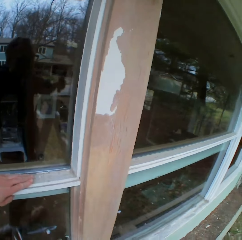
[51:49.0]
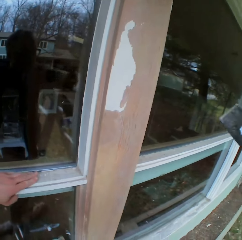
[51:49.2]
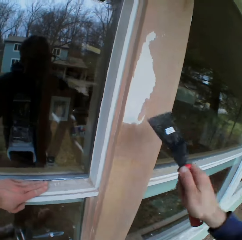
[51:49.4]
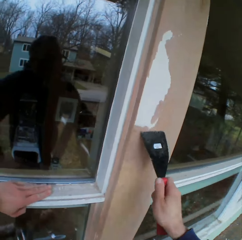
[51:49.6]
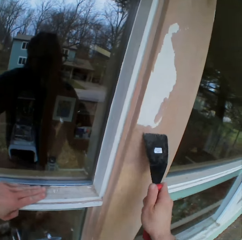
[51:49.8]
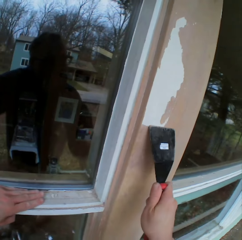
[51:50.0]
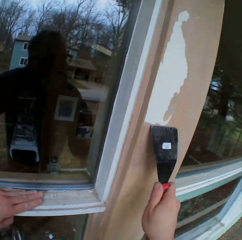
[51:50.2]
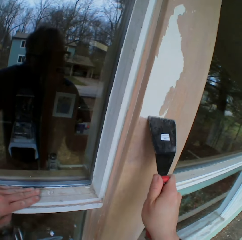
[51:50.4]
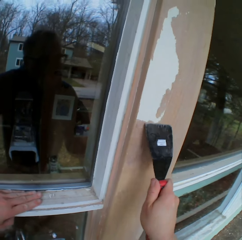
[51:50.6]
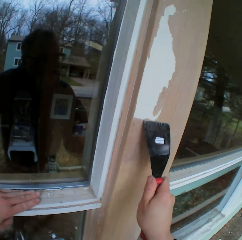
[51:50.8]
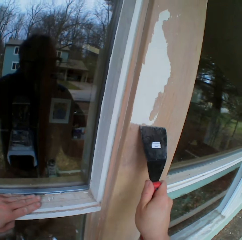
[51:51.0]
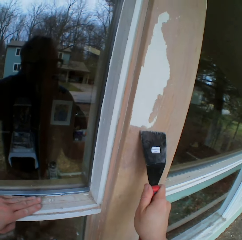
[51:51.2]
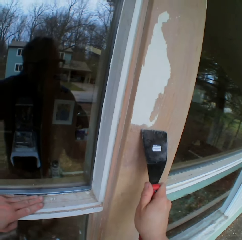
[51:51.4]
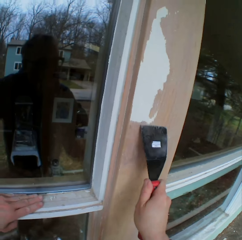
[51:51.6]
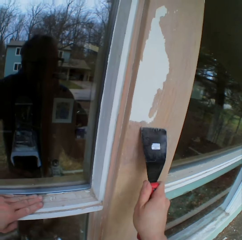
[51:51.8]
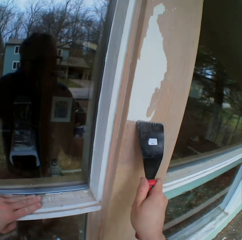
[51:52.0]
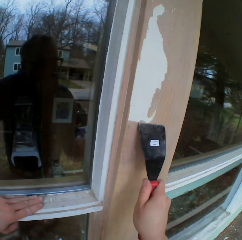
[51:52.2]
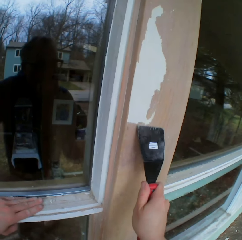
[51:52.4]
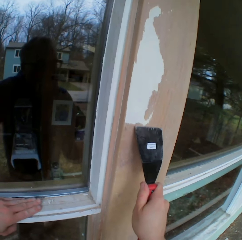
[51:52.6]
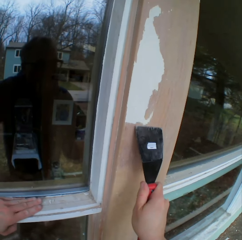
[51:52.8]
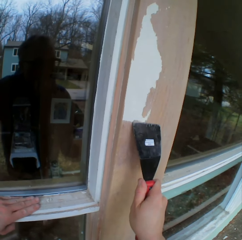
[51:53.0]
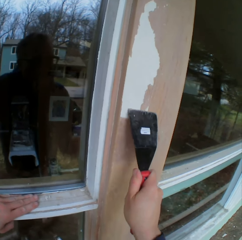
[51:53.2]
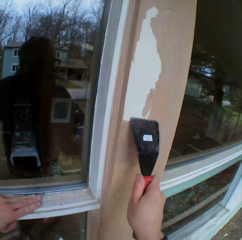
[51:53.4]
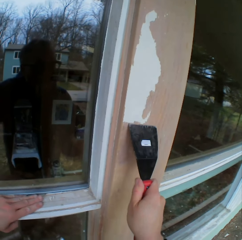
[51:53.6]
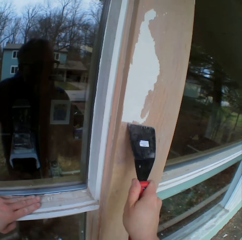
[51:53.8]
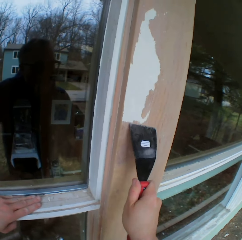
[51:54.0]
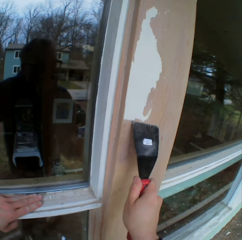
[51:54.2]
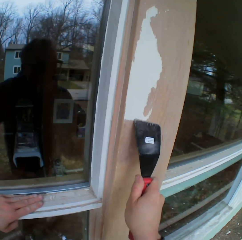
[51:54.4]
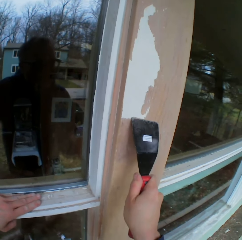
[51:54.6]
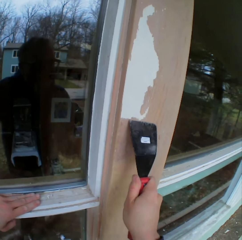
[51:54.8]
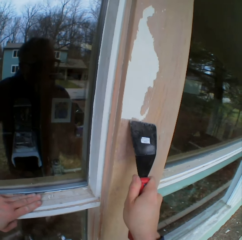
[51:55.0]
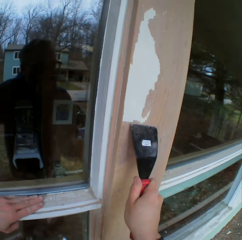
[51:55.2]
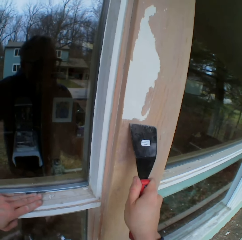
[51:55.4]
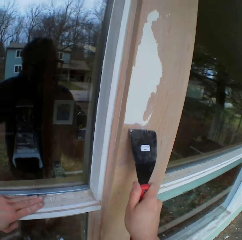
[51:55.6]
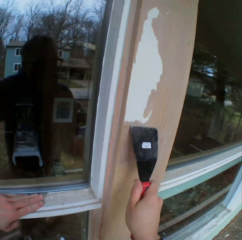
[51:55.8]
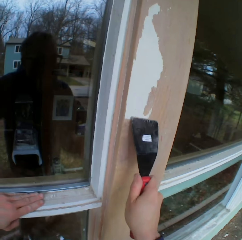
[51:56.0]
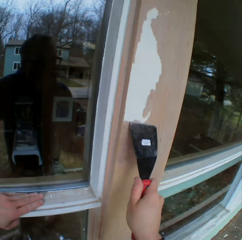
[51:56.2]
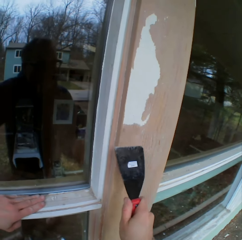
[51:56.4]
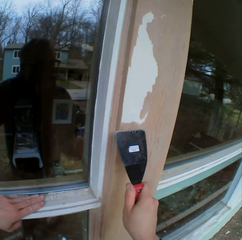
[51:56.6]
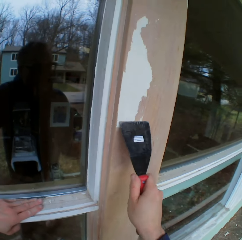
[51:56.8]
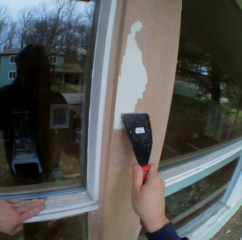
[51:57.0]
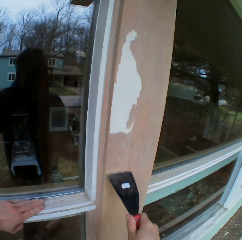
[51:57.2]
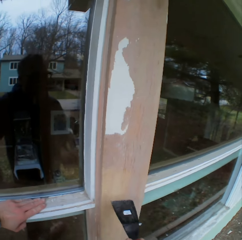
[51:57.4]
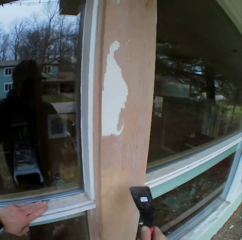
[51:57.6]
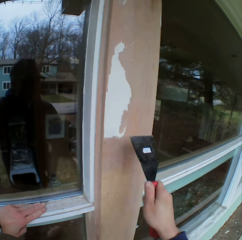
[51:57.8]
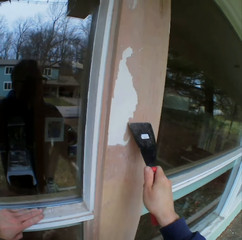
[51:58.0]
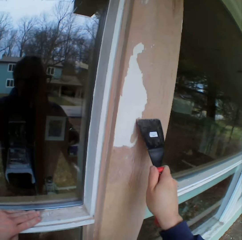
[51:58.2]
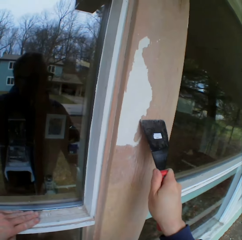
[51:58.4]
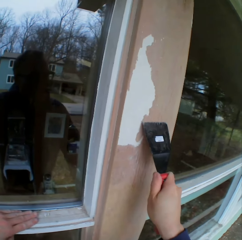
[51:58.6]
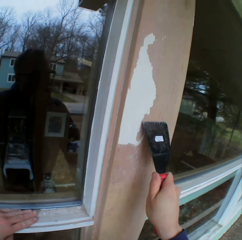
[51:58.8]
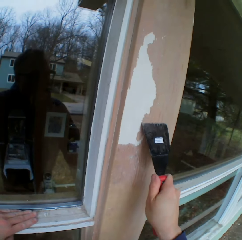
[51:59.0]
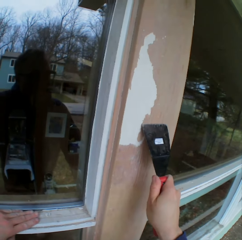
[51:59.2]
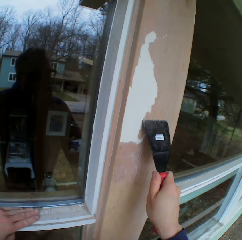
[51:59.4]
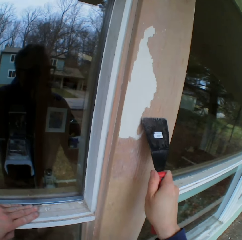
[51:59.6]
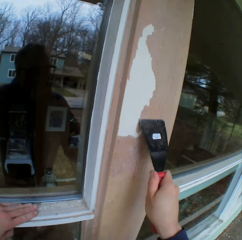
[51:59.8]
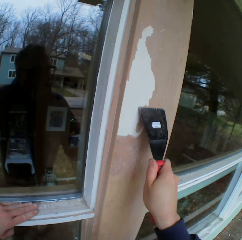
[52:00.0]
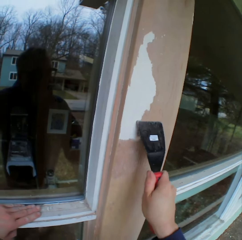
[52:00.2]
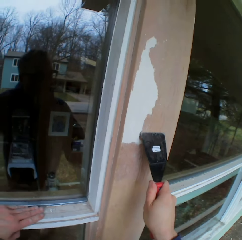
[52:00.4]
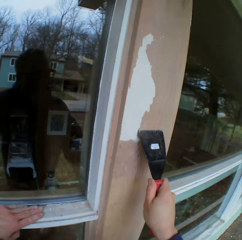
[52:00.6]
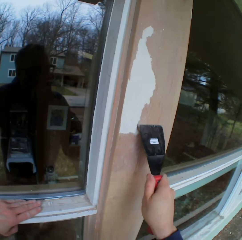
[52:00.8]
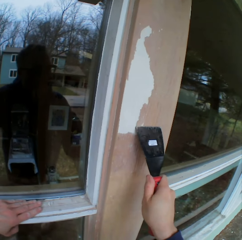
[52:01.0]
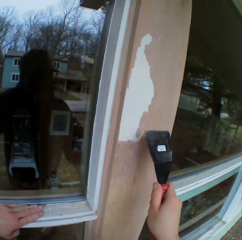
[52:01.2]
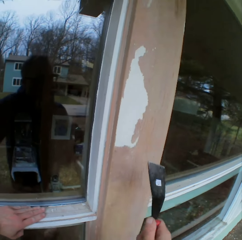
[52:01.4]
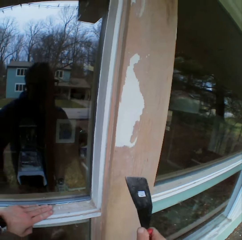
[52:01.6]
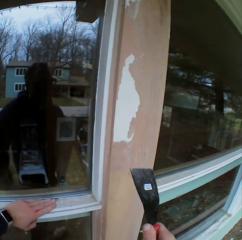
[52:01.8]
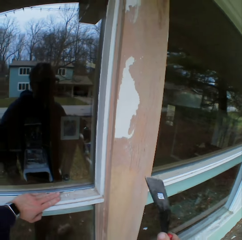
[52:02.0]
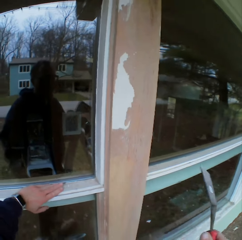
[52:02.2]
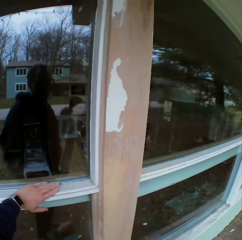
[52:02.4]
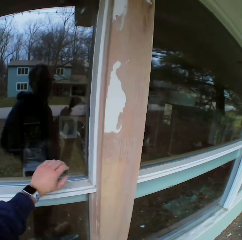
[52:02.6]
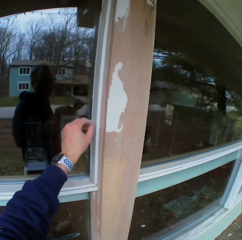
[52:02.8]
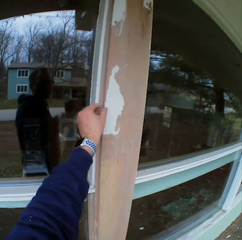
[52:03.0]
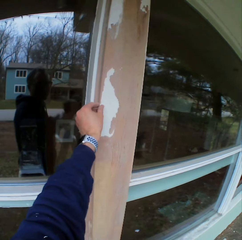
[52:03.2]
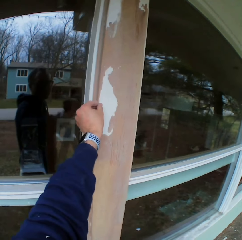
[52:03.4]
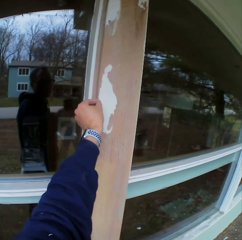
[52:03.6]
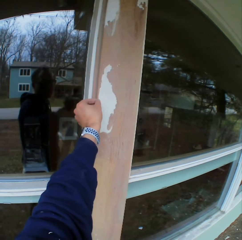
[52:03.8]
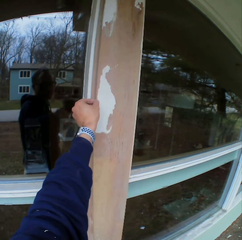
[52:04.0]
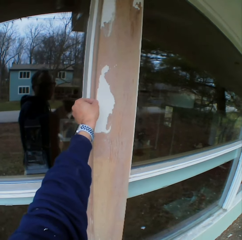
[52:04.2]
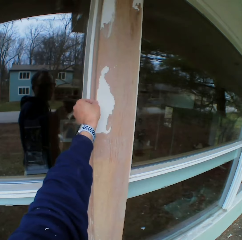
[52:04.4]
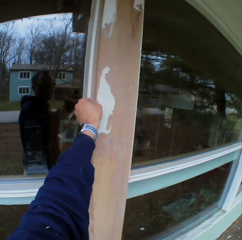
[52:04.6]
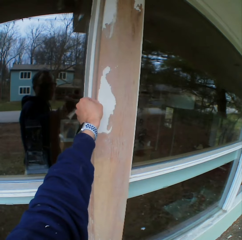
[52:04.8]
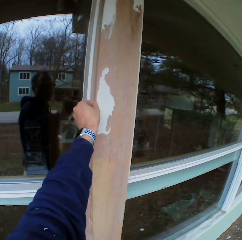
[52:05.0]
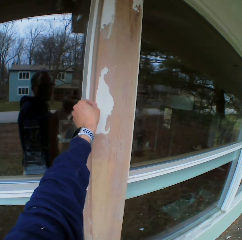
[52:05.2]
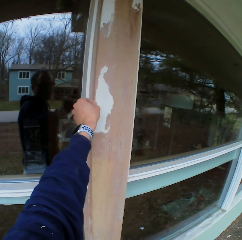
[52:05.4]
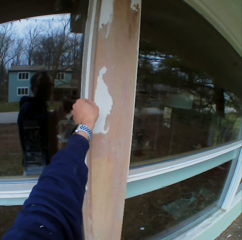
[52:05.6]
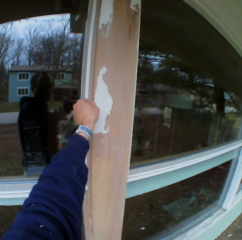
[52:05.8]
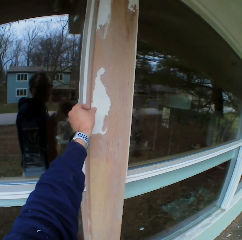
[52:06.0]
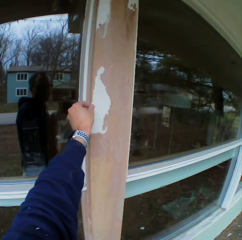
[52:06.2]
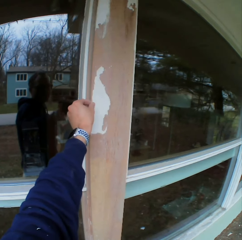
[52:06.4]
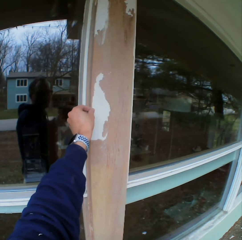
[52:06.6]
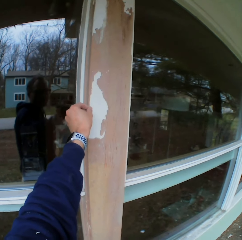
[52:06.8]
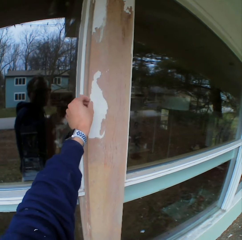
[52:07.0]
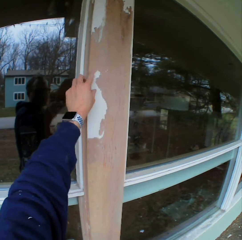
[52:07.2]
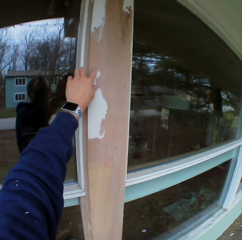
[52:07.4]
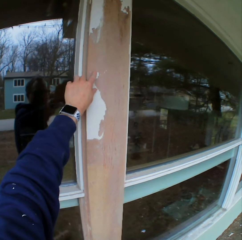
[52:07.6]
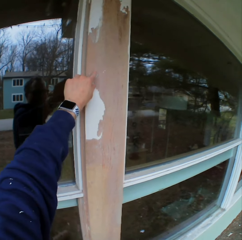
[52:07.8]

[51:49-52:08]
The camera wearer removes the paints on the wooden bar with a chisel. He stares at the paints on the wooden bar. He removes the paints on the wooden bar with his hand.

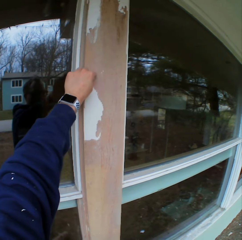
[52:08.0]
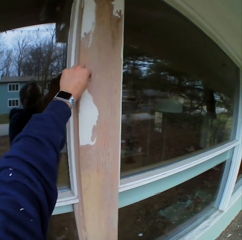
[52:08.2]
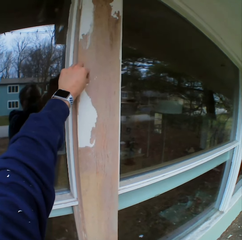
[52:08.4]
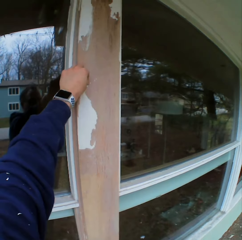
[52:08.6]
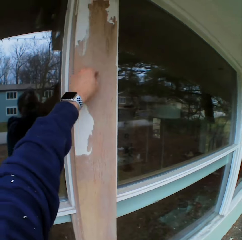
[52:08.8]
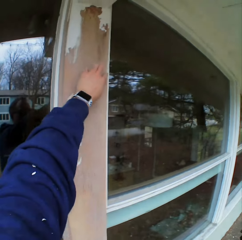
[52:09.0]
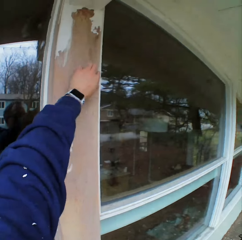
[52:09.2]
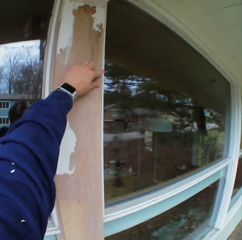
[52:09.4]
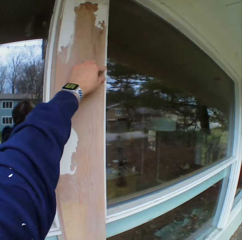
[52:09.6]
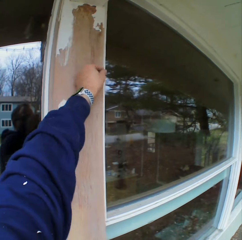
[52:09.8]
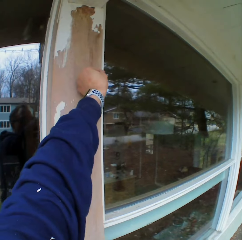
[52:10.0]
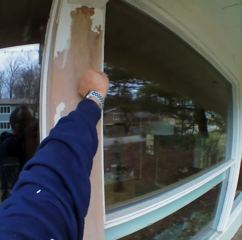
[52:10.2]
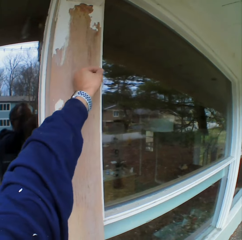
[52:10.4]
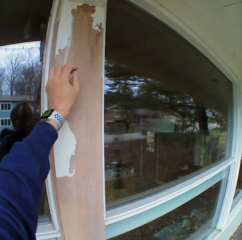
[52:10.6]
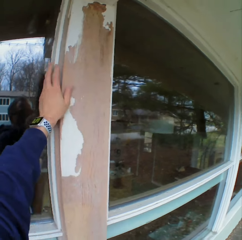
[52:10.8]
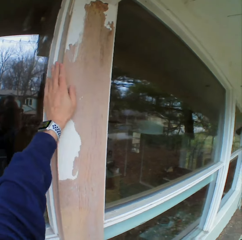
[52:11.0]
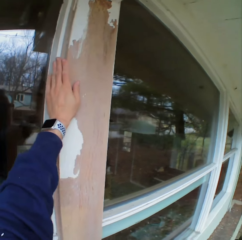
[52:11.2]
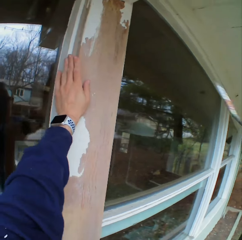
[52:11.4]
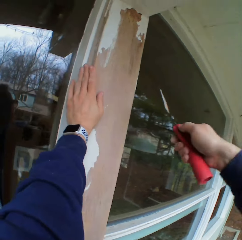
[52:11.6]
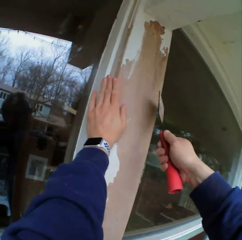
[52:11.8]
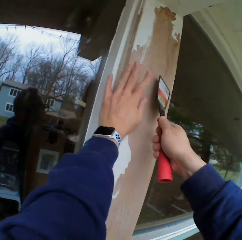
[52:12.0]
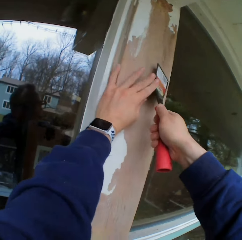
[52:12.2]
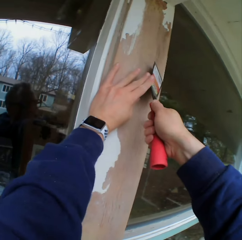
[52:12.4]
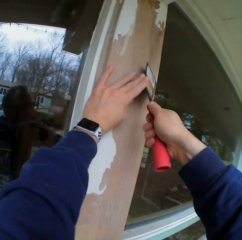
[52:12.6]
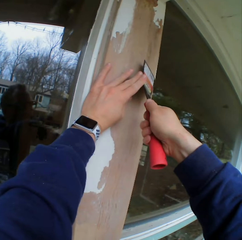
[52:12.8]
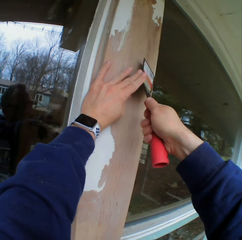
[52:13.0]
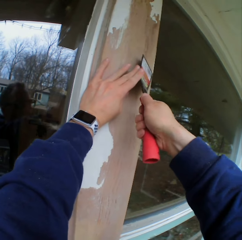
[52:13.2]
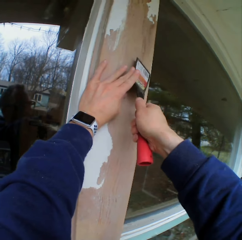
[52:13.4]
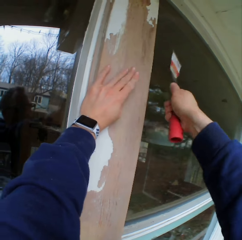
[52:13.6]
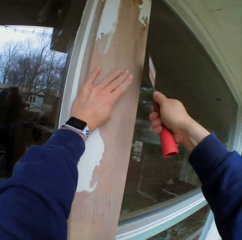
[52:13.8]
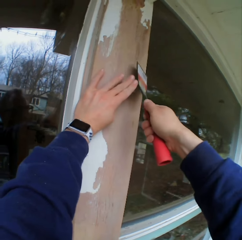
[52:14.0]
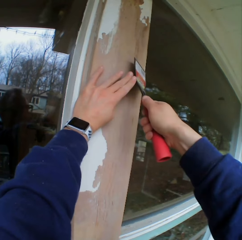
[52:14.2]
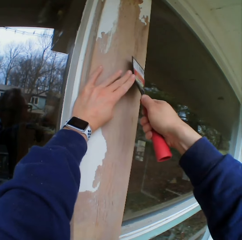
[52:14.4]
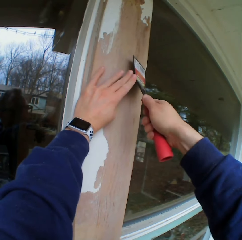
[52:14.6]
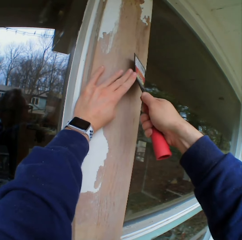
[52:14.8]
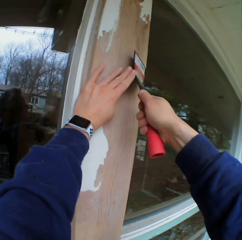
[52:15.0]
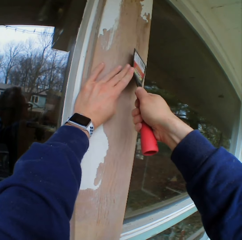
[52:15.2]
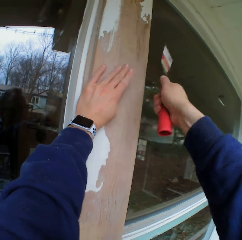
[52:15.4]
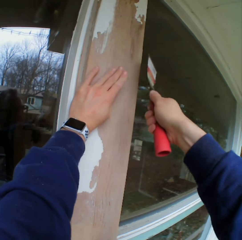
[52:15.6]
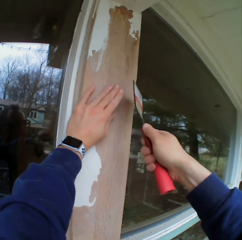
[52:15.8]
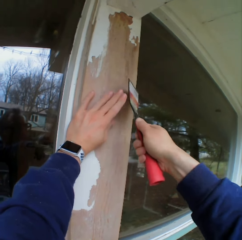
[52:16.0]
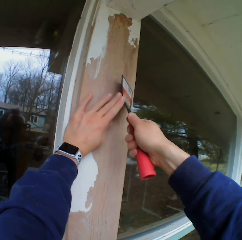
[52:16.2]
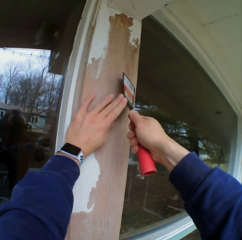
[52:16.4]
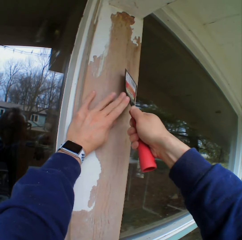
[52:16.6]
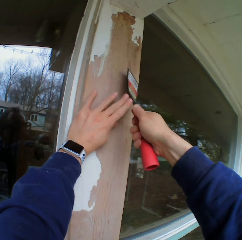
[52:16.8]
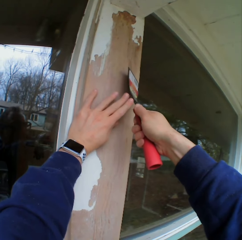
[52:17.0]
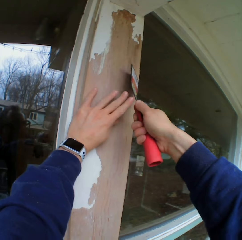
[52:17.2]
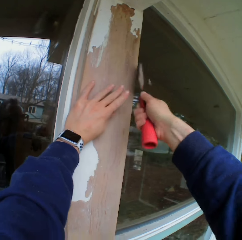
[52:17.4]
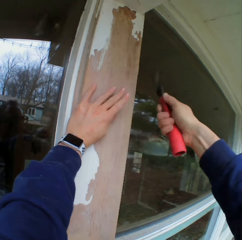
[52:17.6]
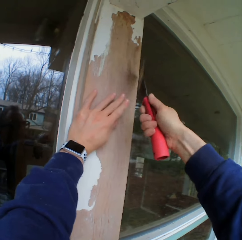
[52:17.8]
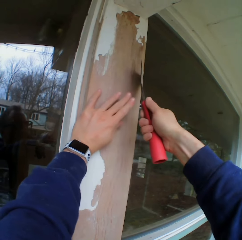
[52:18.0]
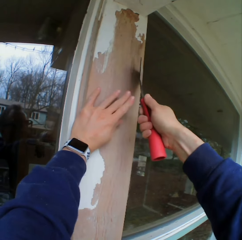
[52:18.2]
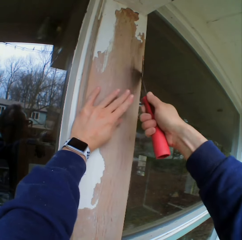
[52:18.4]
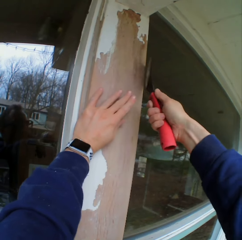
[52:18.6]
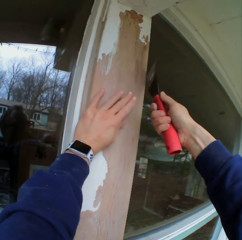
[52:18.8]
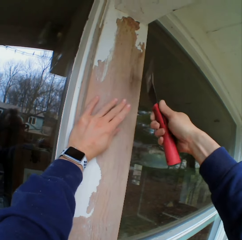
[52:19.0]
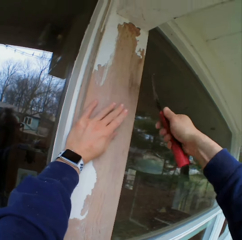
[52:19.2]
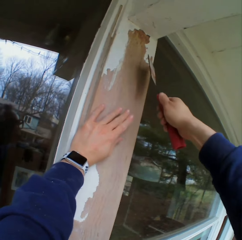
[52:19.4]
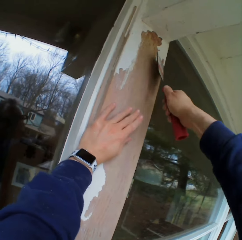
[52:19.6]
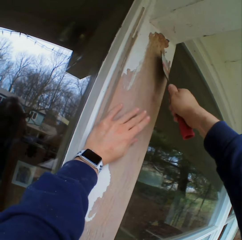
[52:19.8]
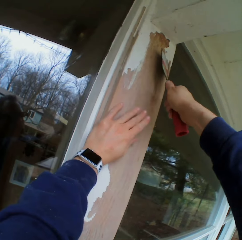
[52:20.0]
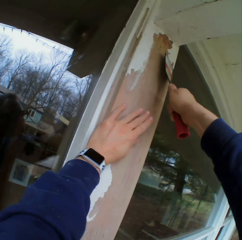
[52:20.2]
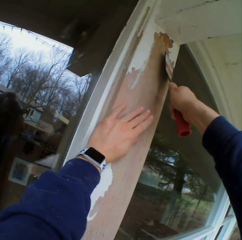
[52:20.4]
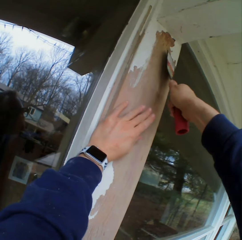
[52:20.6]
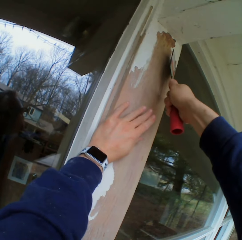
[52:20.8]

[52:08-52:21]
The camera wearer removes the paints on the wooden bar with a chisel.
